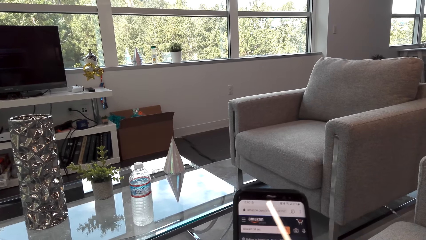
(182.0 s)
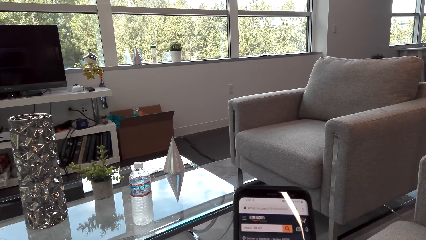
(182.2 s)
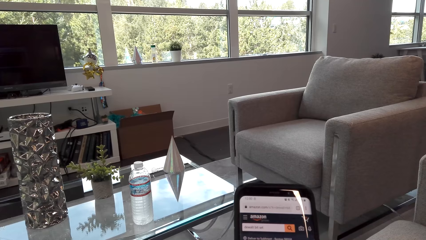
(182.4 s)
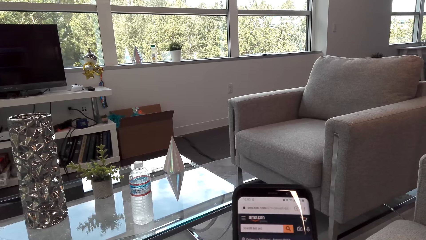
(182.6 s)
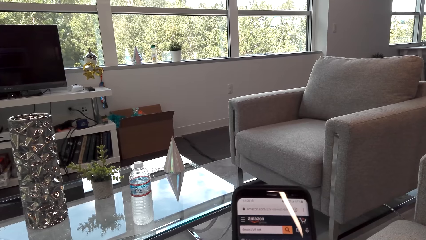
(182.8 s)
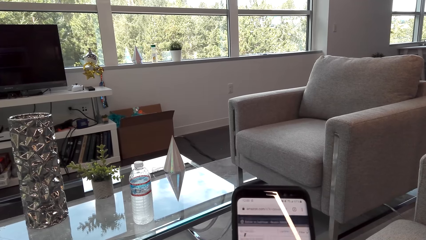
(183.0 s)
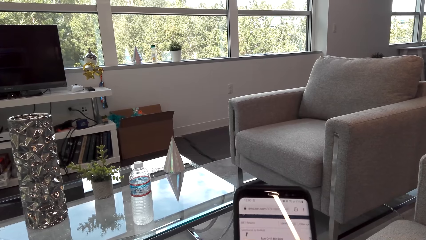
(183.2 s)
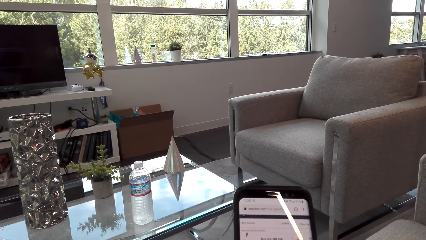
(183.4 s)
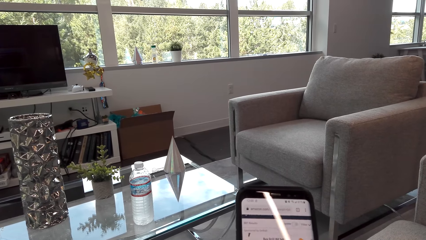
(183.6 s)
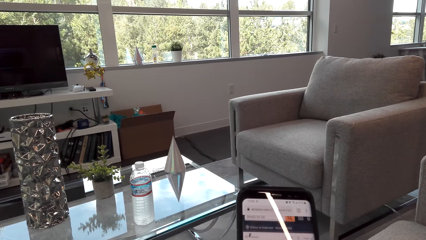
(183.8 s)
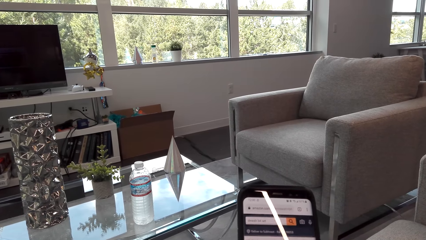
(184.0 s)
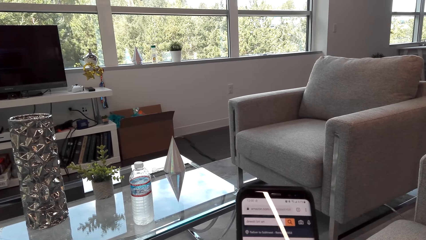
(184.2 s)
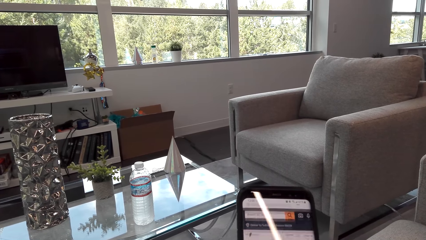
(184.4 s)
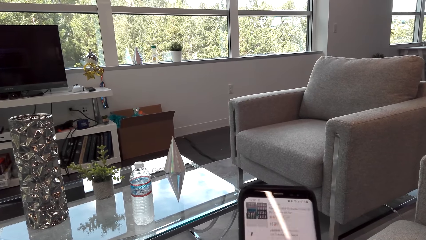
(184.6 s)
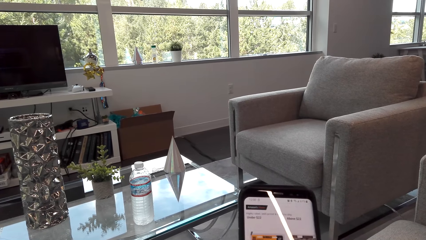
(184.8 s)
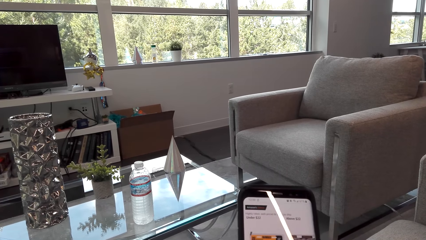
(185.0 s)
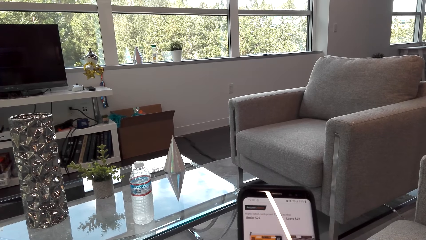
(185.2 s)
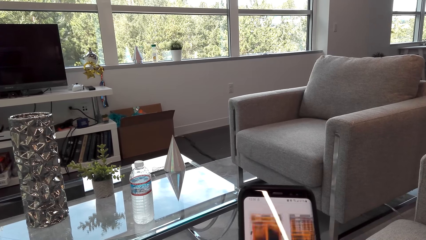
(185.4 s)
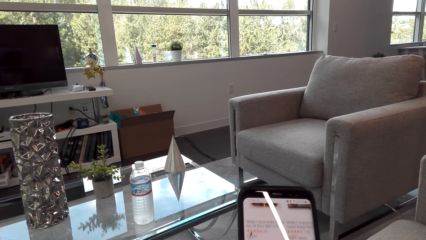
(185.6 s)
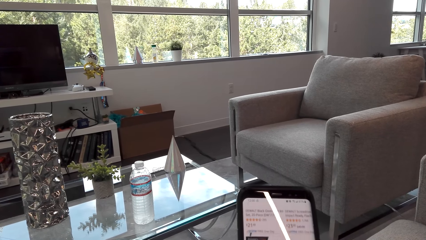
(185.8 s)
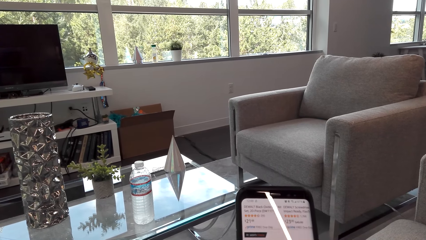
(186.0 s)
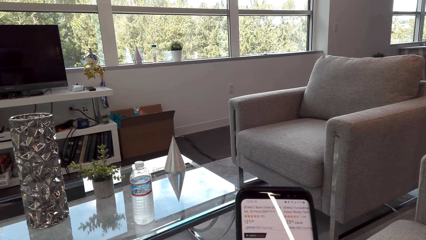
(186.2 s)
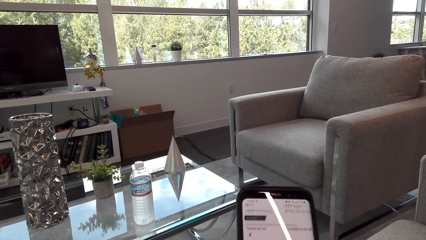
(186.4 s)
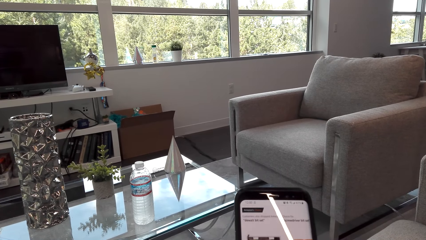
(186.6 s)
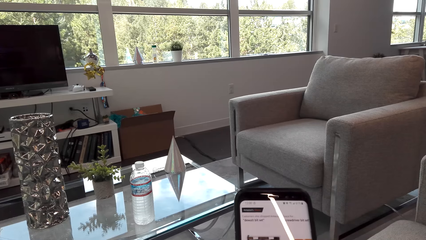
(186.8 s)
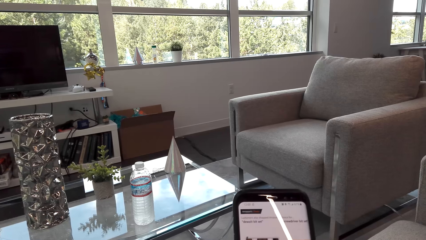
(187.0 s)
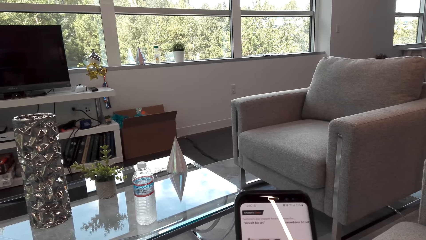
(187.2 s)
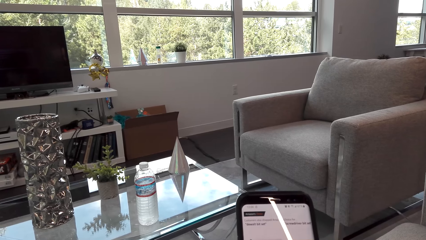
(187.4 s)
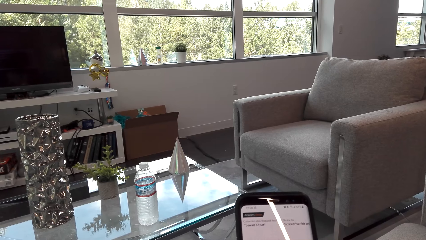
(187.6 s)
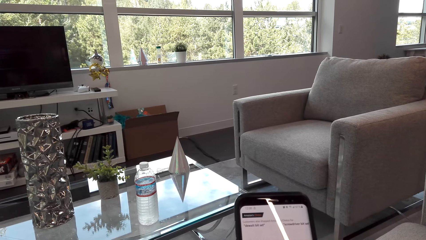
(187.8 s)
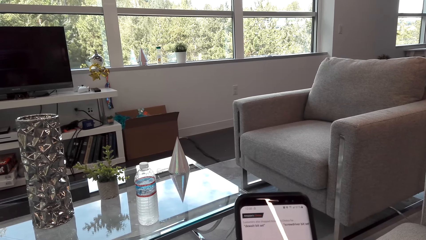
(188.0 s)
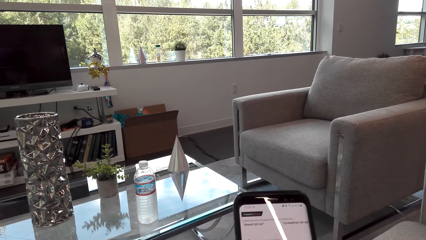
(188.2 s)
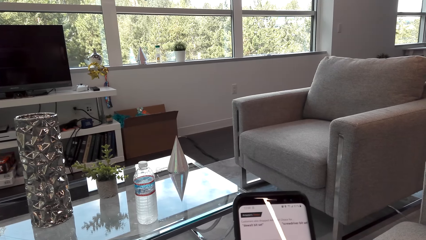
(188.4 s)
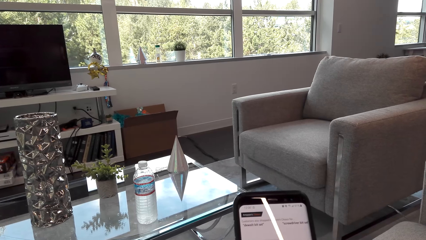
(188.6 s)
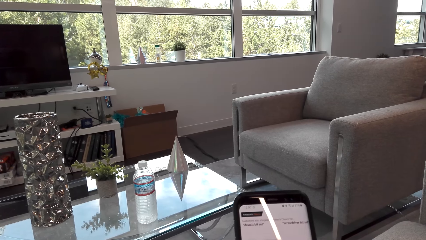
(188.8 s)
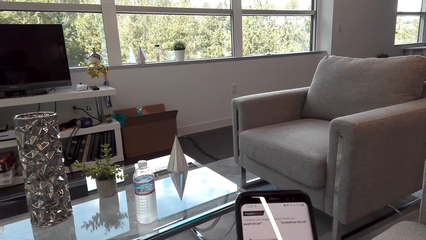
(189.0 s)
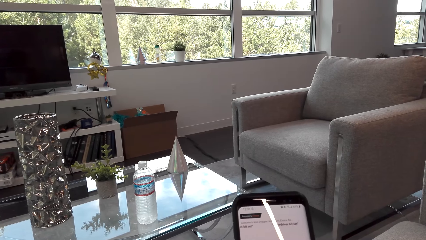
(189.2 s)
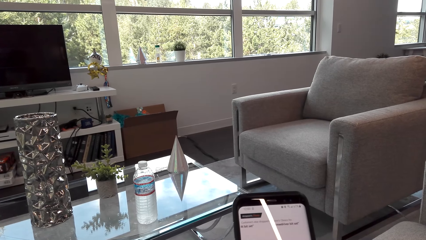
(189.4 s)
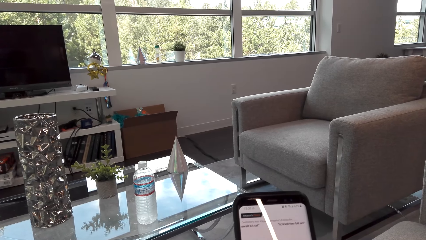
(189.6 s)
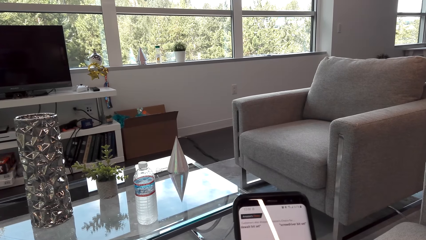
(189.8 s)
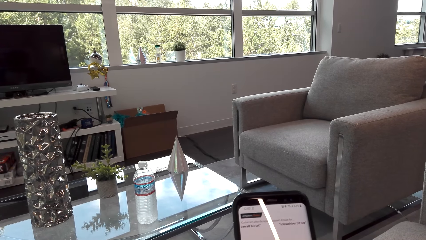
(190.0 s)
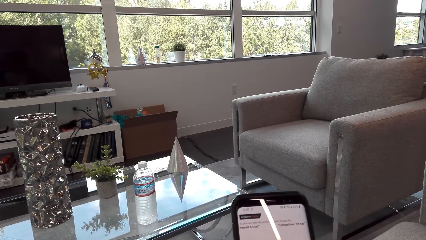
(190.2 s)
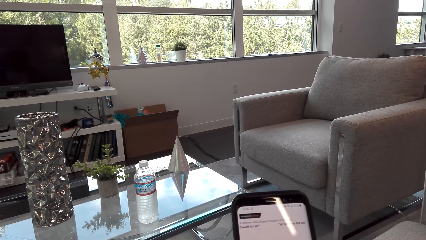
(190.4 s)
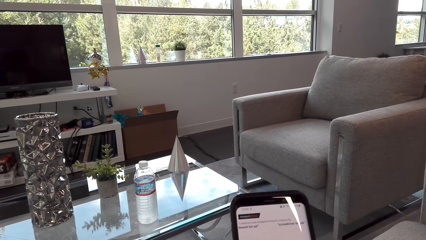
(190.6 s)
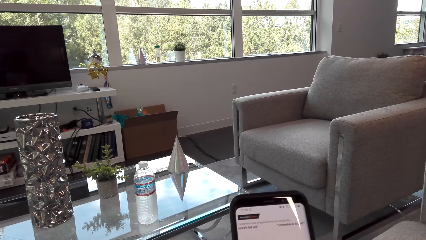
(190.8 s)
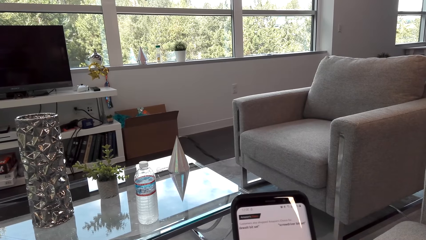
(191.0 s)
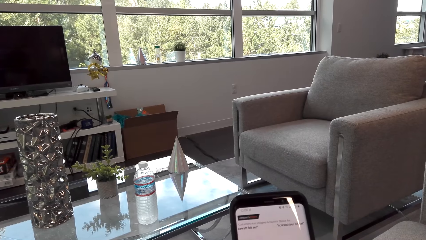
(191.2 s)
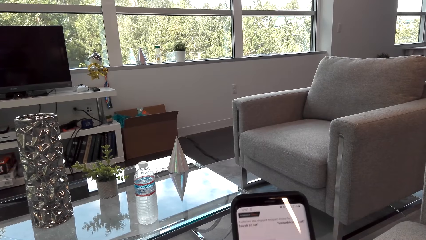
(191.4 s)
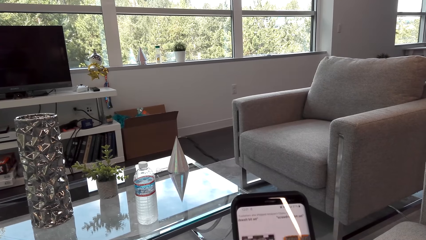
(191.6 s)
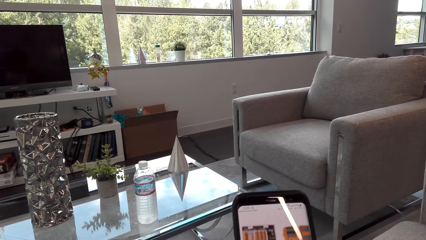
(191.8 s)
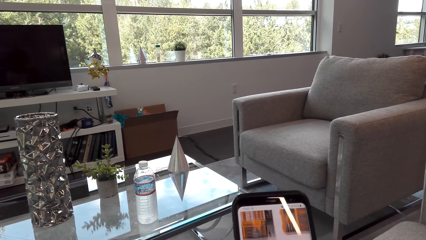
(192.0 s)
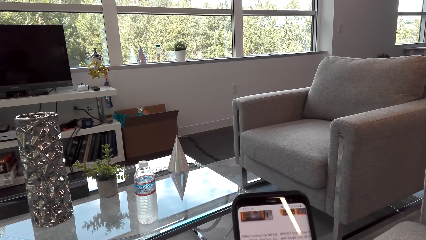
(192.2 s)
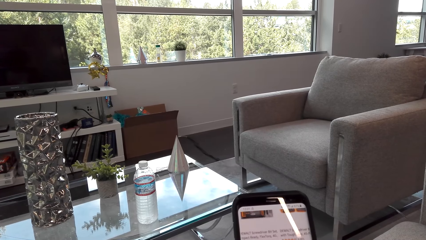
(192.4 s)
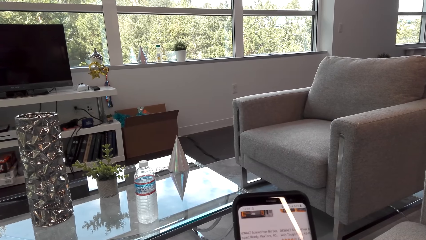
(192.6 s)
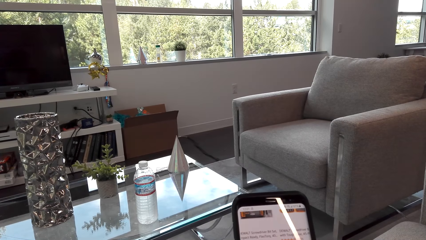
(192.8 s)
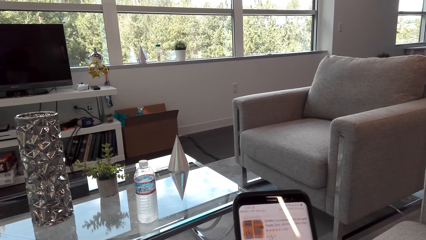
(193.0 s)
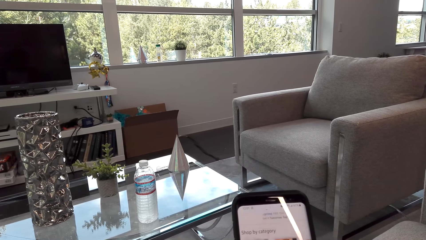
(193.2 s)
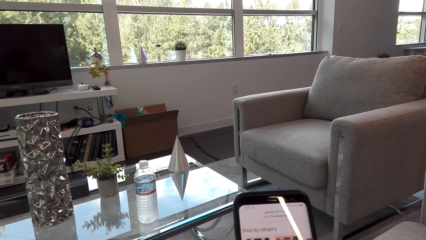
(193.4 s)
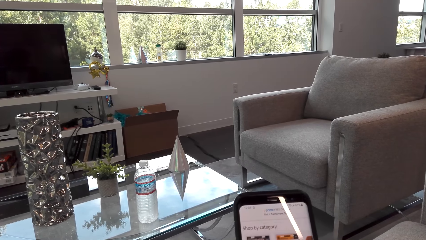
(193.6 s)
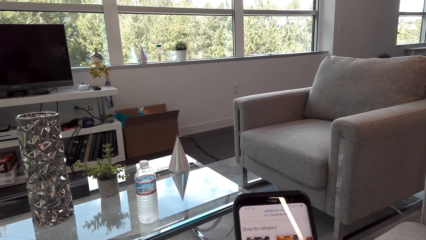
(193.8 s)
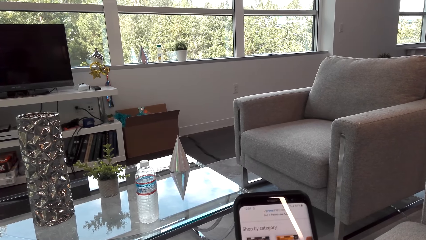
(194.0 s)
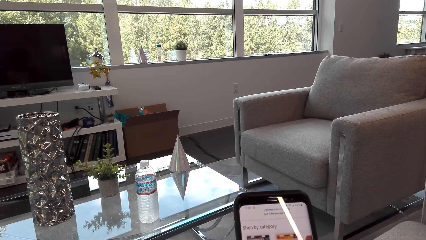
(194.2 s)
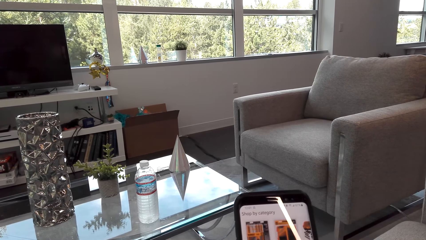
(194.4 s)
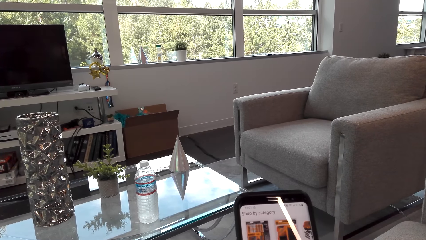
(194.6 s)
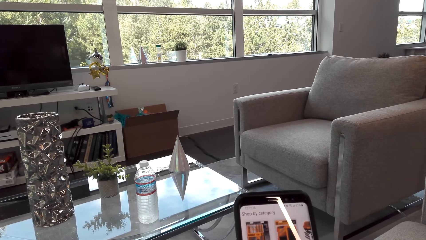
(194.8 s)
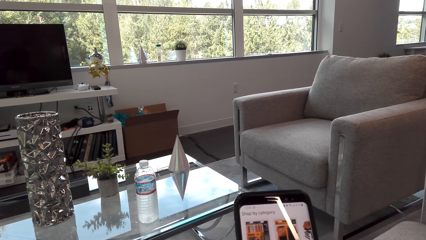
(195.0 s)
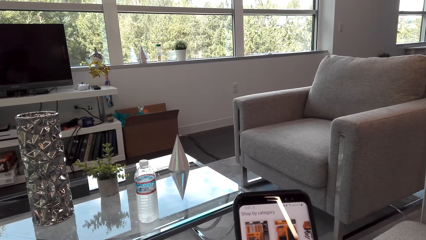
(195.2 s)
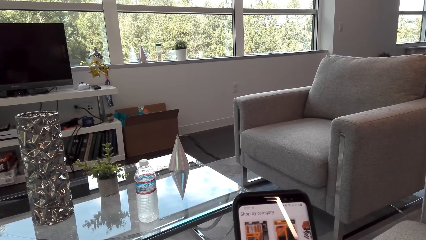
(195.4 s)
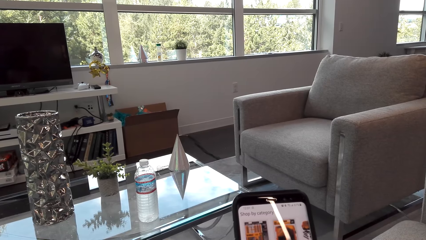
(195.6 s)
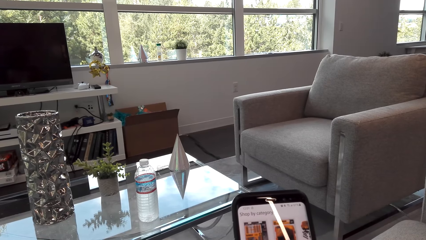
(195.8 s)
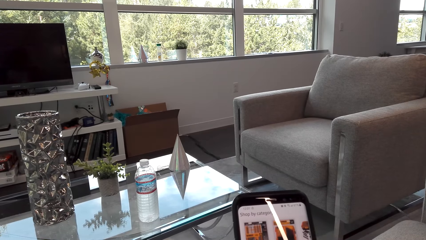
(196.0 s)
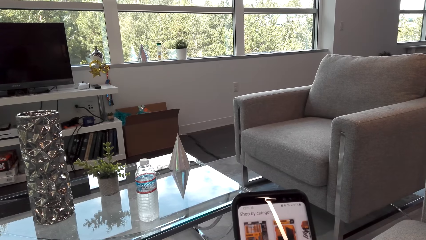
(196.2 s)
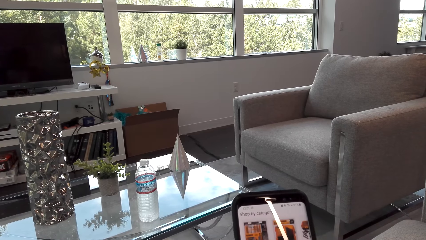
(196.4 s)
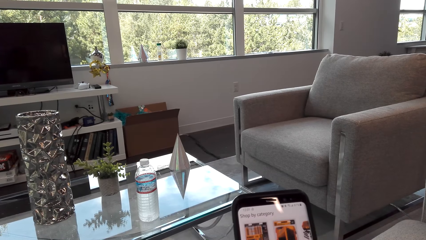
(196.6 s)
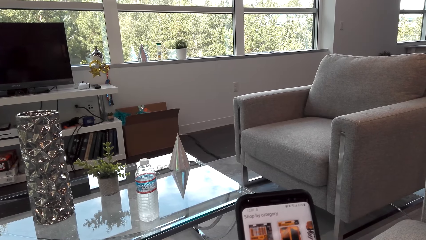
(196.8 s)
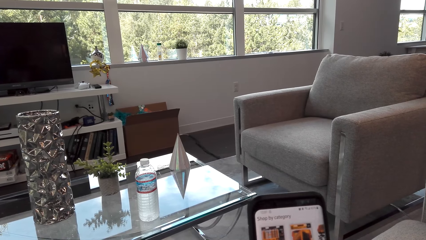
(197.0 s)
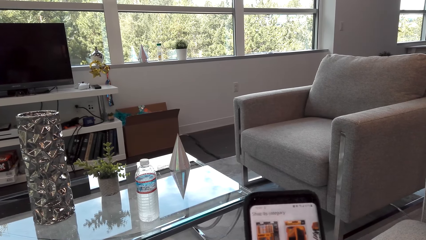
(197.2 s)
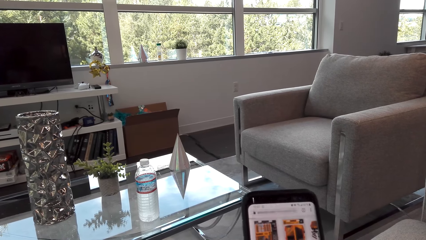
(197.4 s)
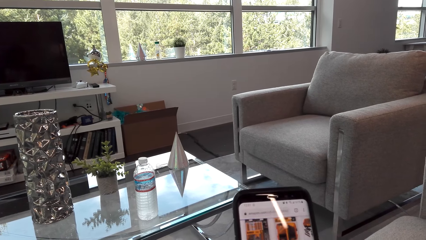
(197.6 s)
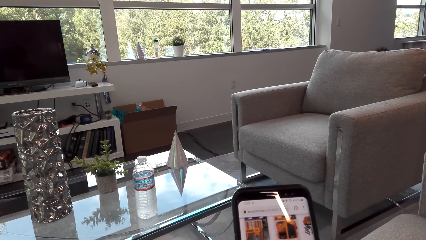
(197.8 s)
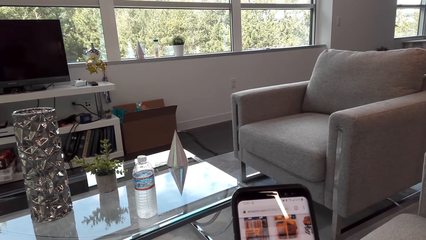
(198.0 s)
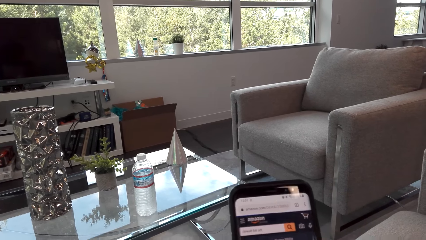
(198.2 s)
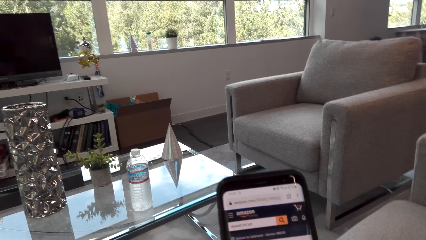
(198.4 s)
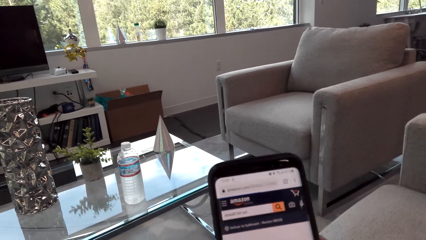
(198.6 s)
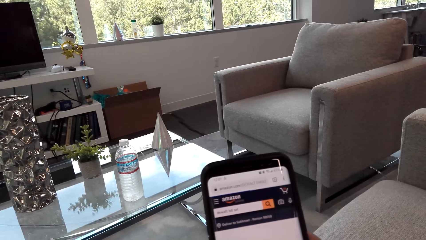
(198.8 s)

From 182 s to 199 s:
The camera wearer scrolls the phone repeatedly.
